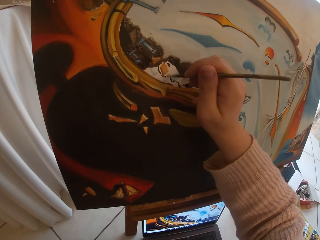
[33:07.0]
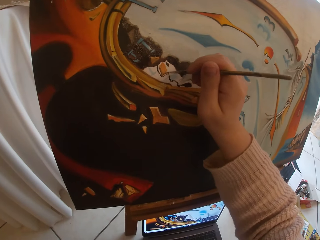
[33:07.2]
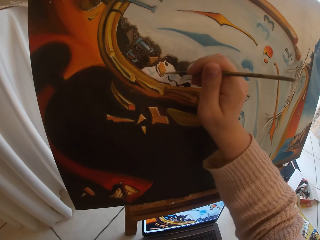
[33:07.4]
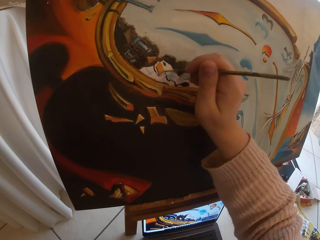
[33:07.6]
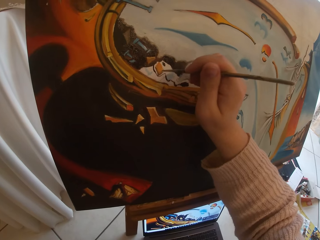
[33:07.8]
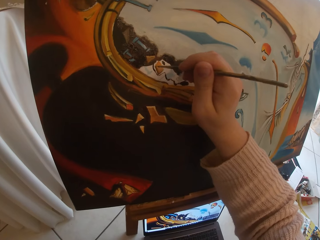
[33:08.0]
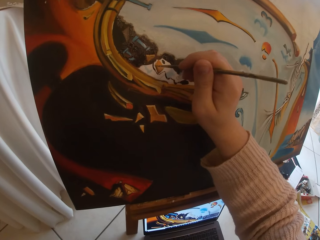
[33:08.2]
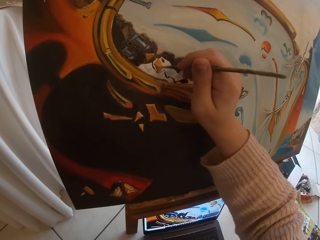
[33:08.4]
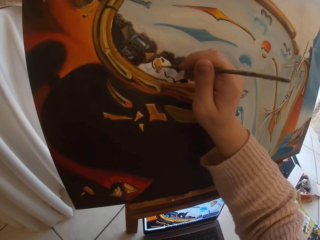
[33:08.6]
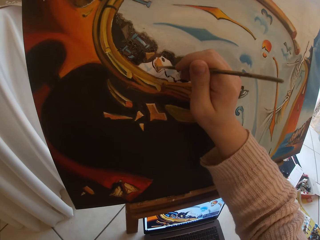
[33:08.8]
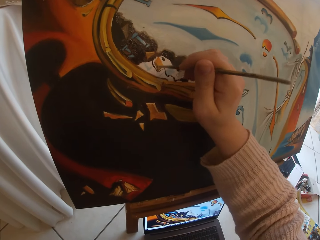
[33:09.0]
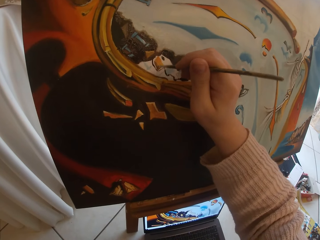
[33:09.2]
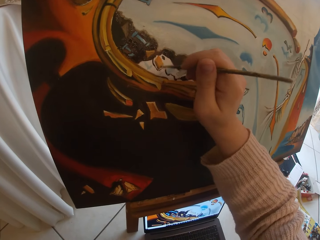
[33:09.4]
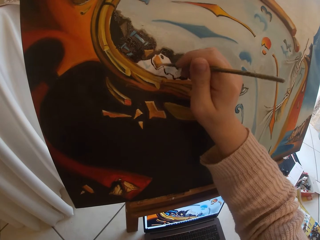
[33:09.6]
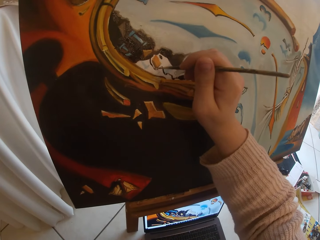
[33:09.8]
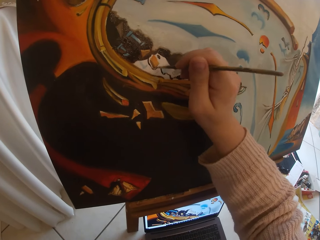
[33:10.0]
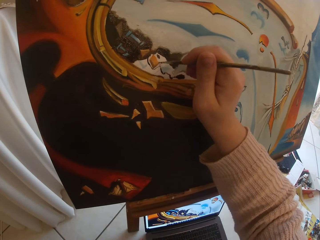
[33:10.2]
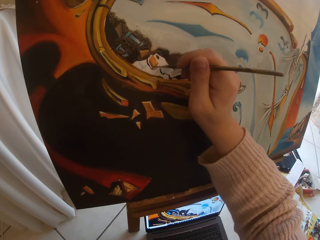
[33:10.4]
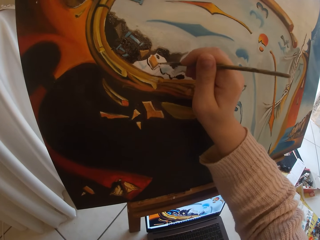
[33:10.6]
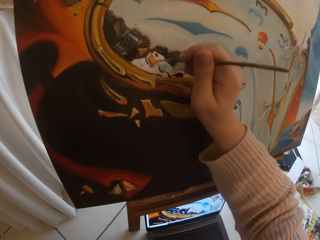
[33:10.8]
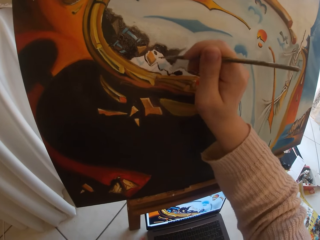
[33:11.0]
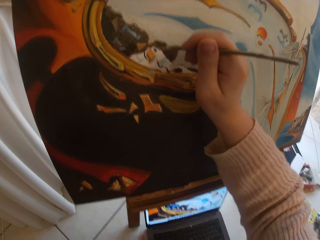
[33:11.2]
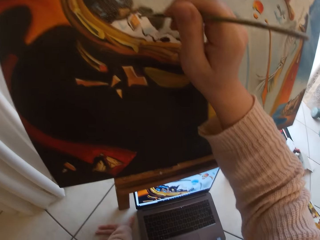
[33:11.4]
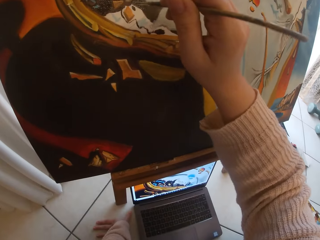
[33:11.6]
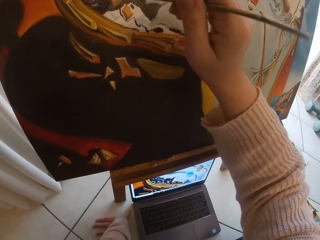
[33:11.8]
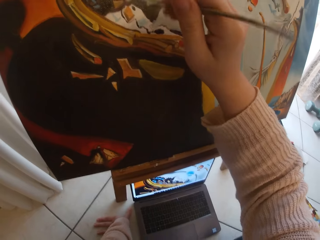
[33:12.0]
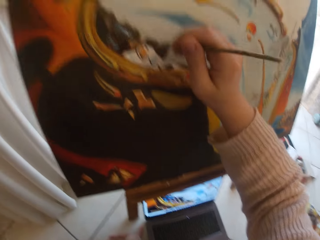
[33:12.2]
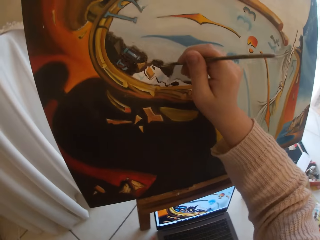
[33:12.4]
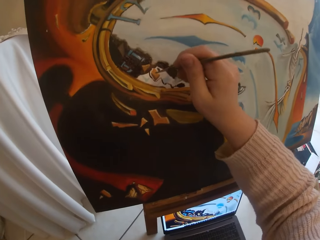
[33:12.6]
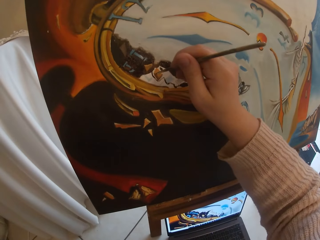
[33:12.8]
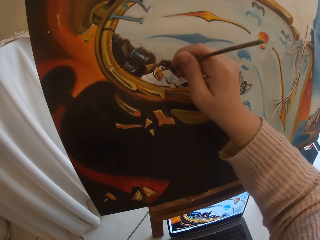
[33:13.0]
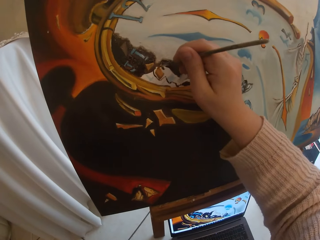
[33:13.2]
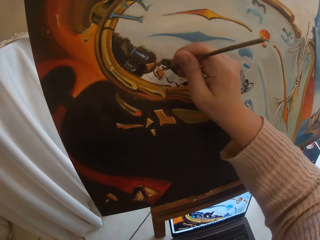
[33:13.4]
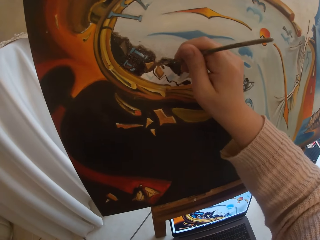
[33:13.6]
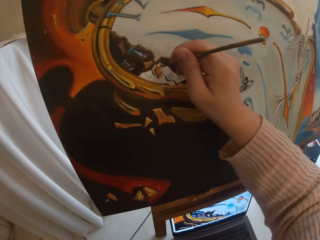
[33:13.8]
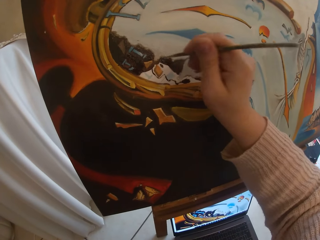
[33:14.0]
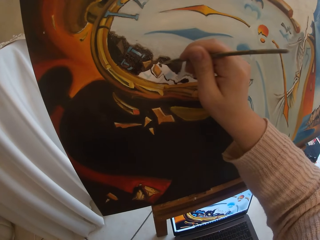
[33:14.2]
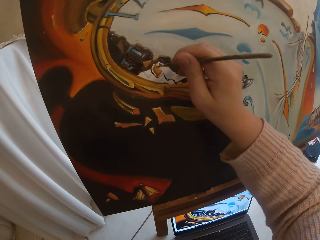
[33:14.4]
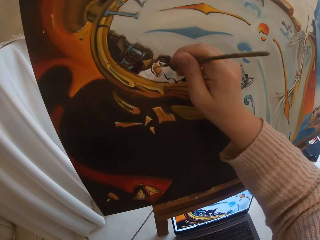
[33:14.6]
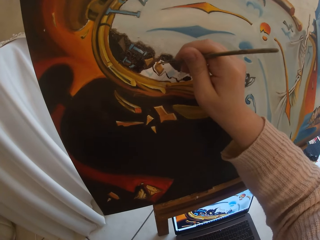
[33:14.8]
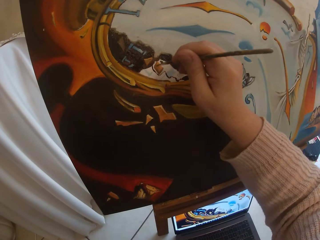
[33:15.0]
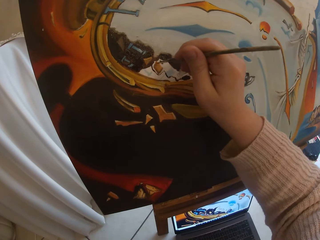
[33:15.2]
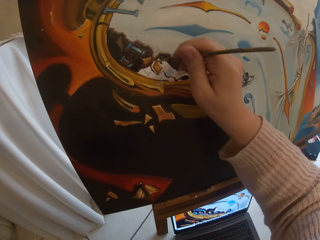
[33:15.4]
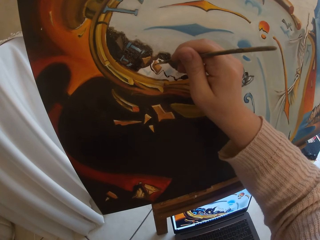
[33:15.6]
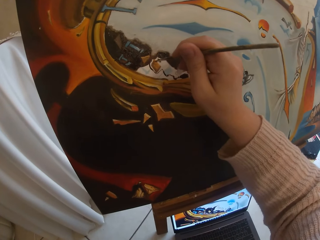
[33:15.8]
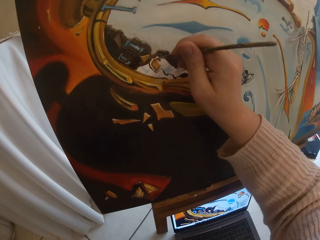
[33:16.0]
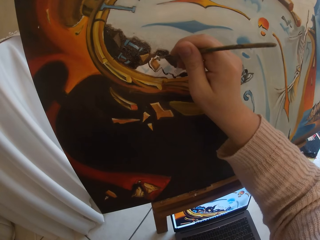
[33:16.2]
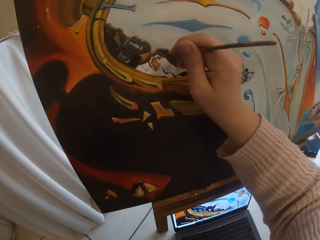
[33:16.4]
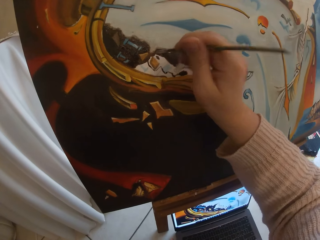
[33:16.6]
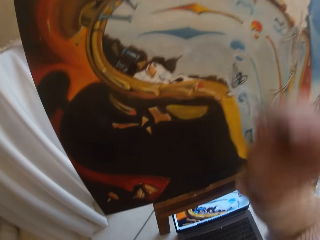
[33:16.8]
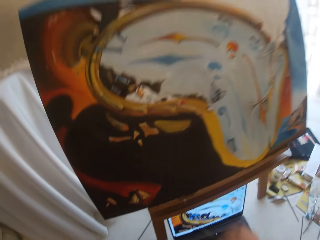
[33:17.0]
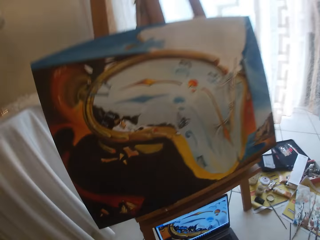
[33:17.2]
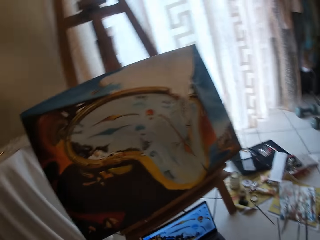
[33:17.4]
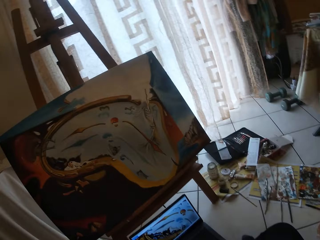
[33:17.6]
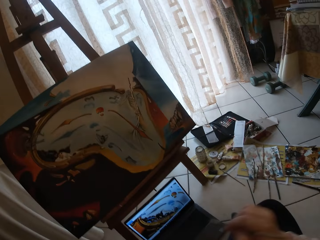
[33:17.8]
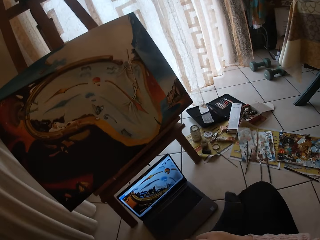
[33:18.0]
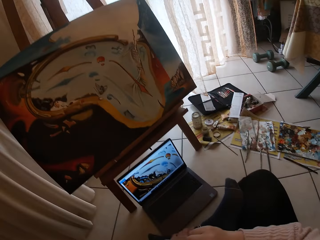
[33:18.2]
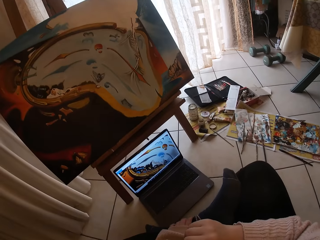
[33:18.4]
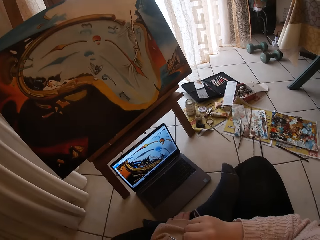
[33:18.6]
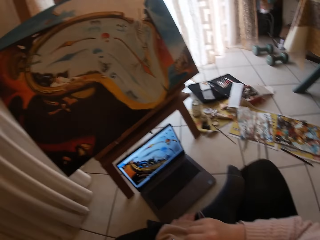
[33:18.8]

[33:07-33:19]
The camera wearer takes her hand off the canvas board. She stops painting.

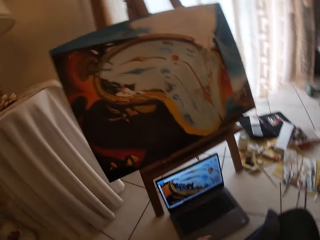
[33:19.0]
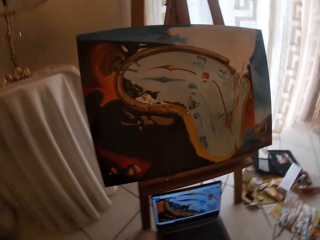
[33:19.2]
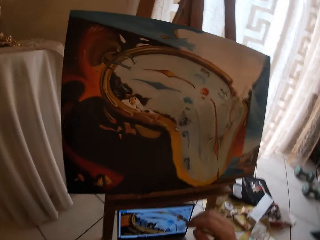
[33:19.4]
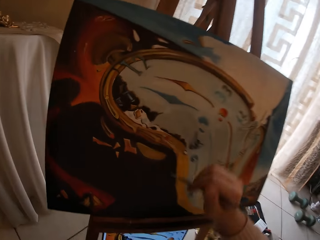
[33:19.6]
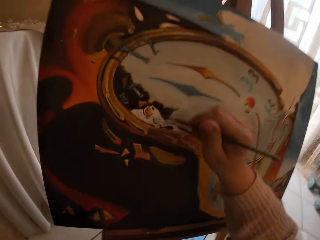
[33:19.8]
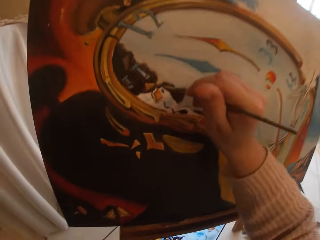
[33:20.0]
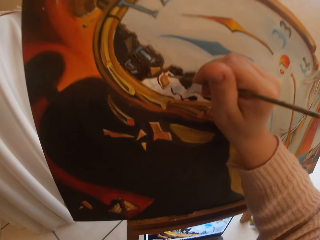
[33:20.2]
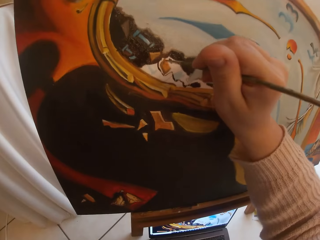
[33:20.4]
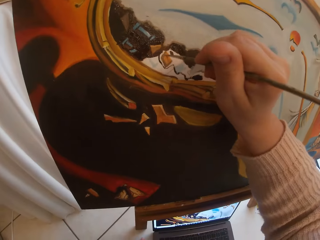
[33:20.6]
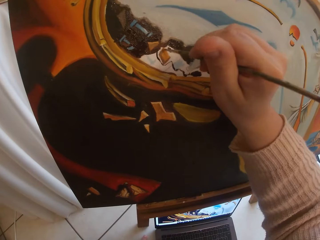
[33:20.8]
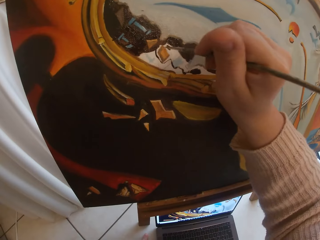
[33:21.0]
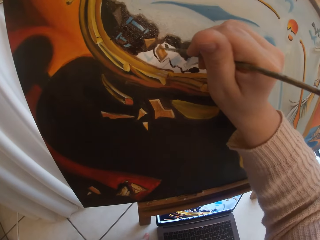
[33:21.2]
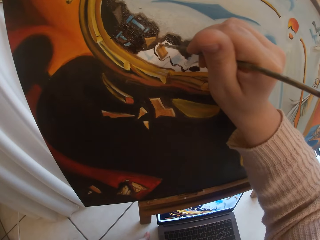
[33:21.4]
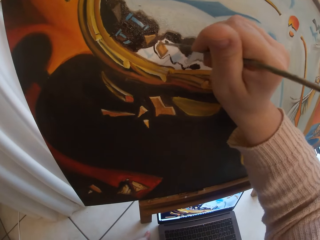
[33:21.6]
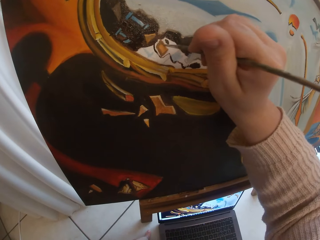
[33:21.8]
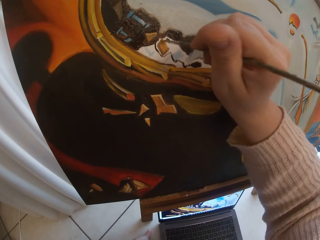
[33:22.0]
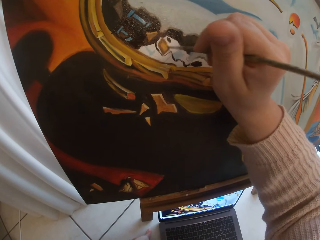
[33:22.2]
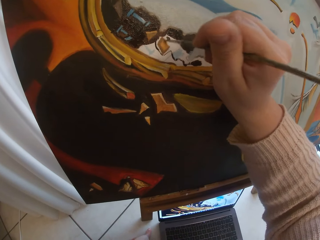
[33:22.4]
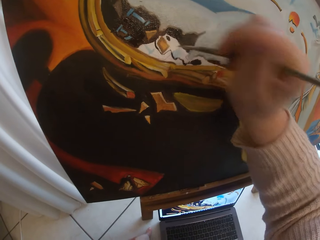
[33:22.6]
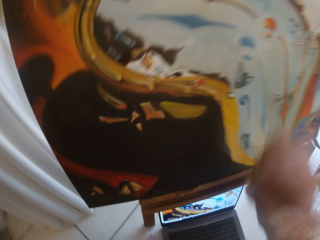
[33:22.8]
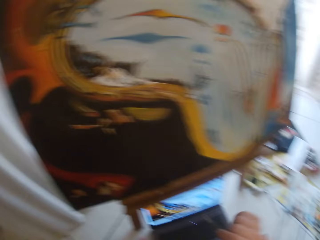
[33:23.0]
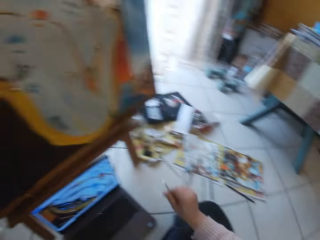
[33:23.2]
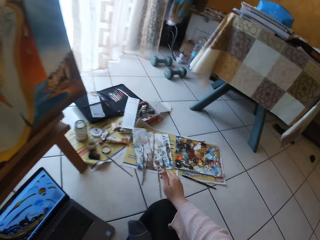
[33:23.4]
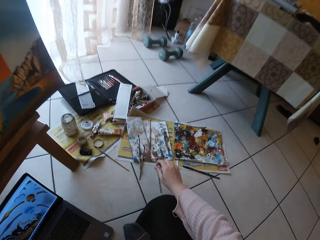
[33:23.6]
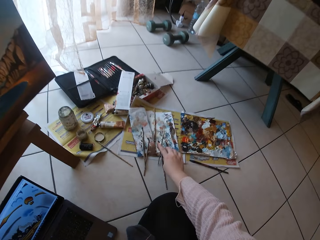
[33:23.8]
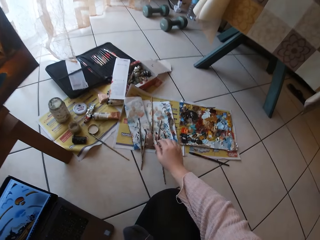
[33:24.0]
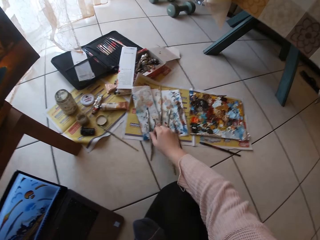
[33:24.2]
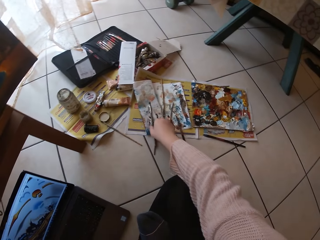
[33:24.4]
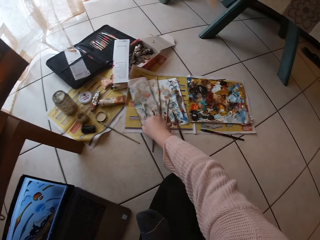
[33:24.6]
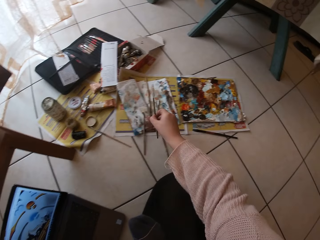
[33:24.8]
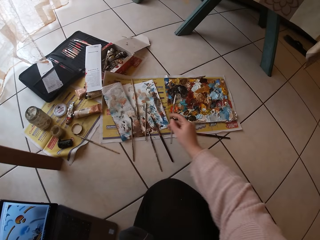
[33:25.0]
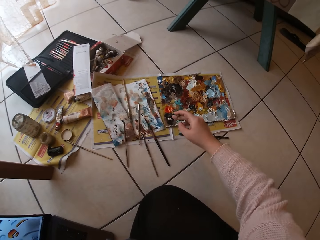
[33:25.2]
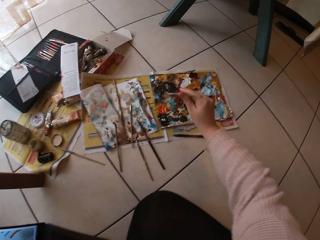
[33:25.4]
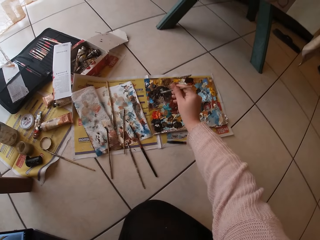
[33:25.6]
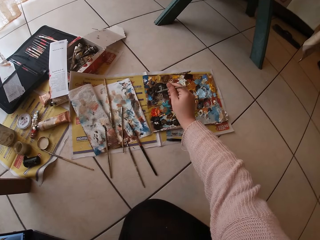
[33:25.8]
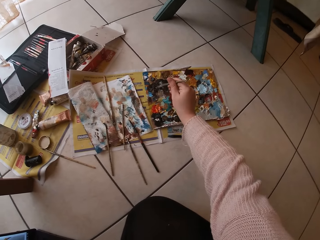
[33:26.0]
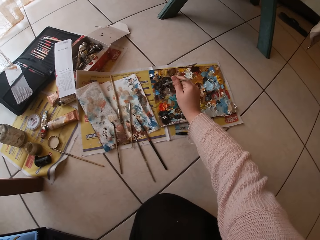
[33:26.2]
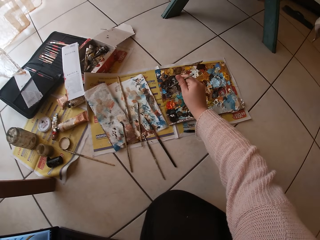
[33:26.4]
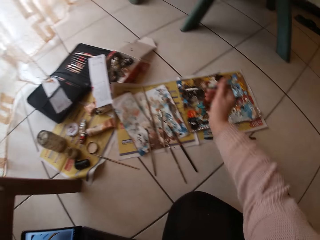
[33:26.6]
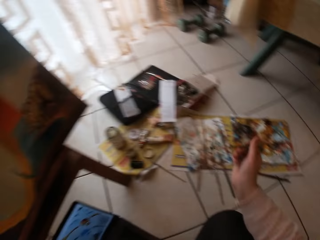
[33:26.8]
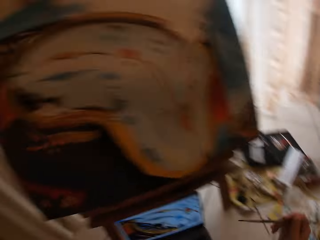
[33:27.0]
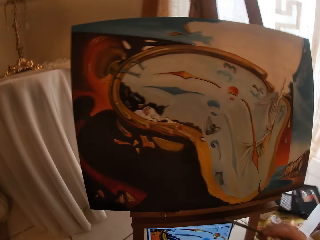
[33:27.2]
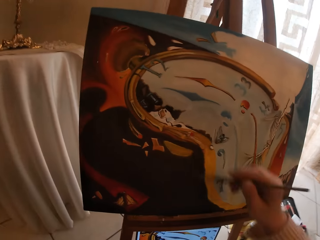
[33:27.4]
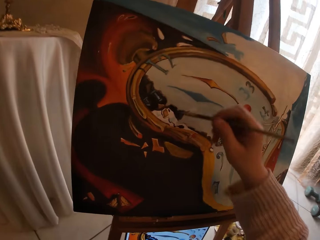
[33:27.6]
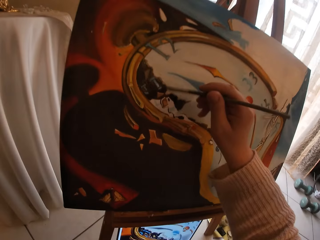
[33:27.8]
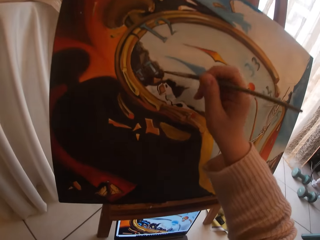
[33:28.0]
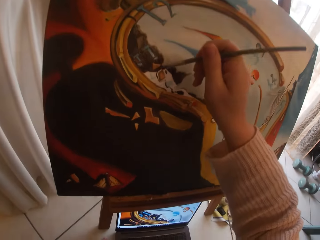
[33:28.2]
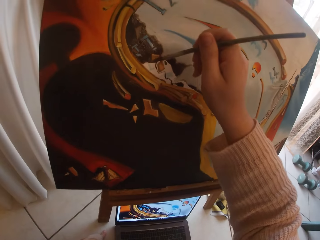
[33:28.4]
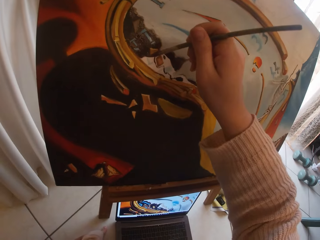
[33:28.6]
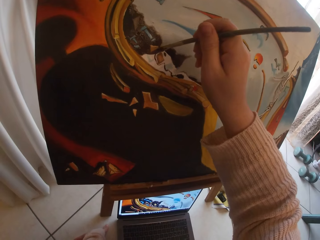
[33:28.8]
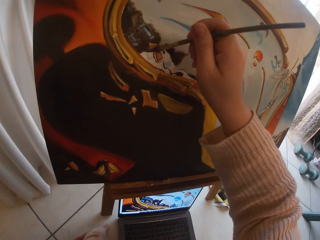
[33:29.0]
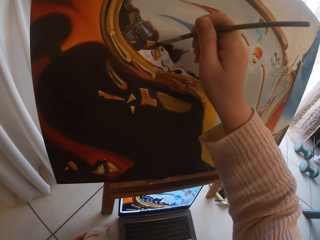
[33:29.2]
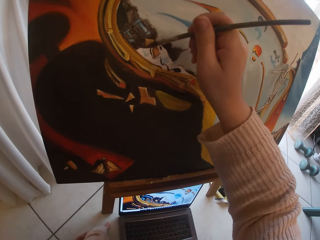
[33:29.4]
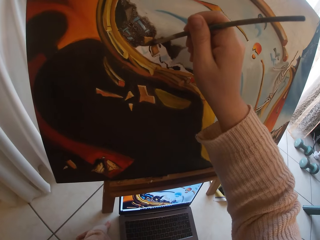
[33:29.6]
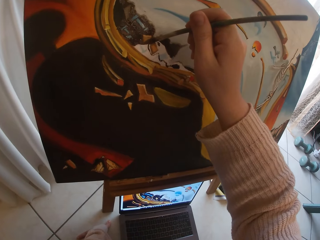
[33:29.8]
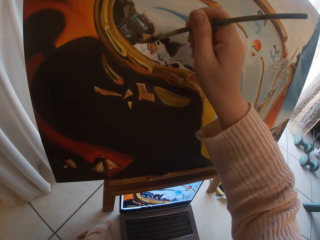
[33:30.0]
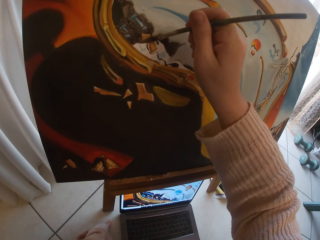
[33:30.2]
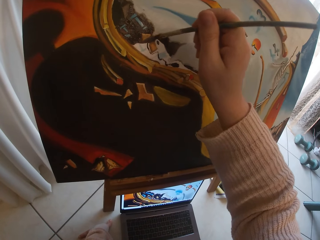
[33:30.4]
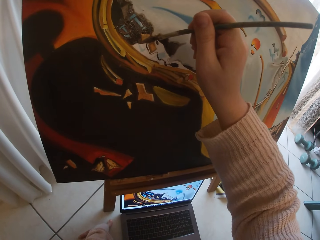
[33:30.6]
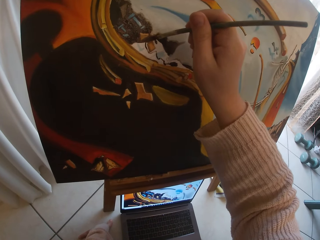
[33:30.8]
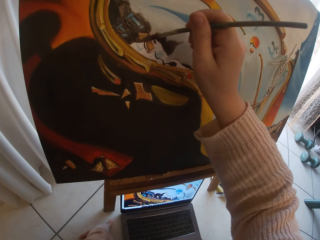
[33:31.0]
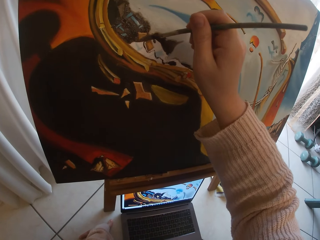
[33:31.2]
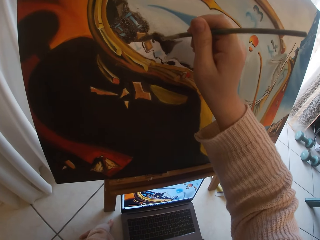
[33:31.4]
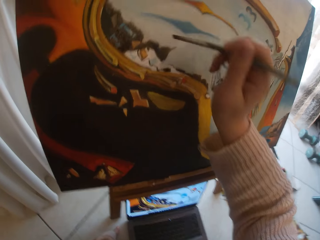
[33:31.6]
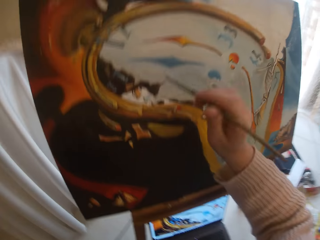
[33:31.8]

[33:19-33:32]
The camera wearer looks at the laptop. She paints the canvas board using a brush. She takes her hand off the canvas board. She drops the paintbrush on a paper on the floor. She picks up another paintbrush on the paper on the floor. She touches paint on the paint paper palette on the floor with the paintbrush. She paints the canvas board using the brush.
